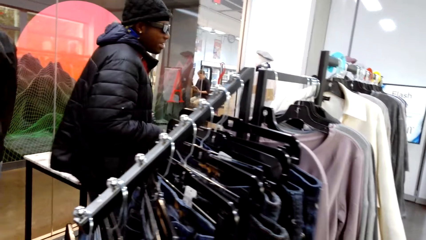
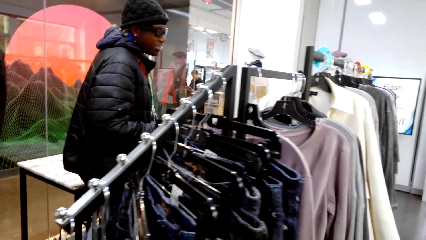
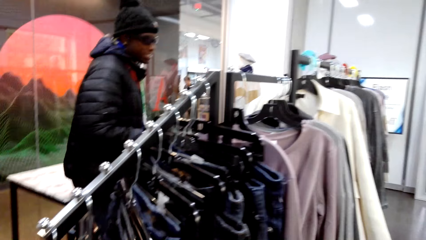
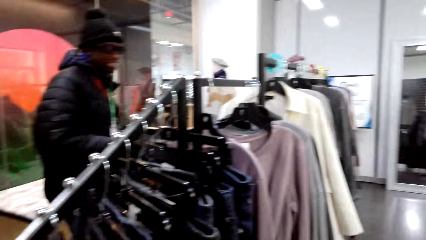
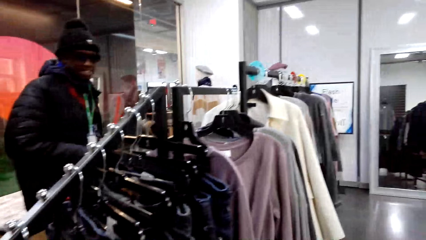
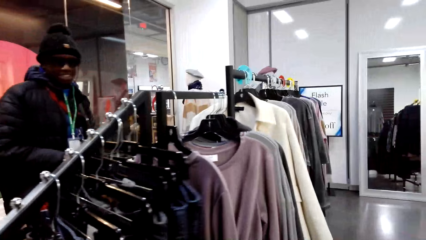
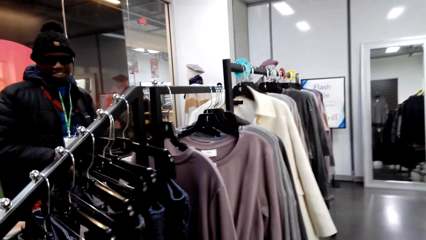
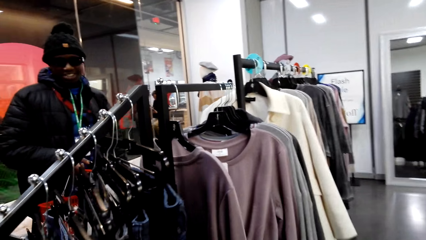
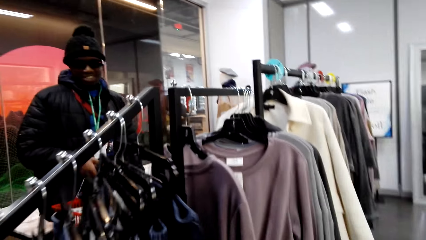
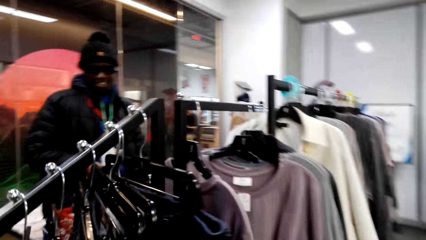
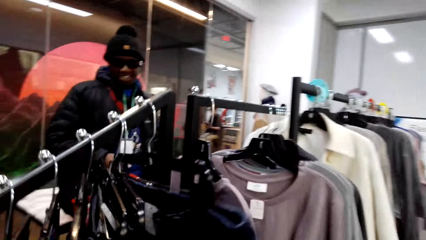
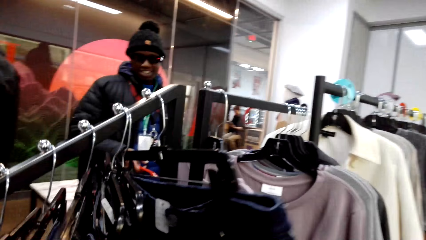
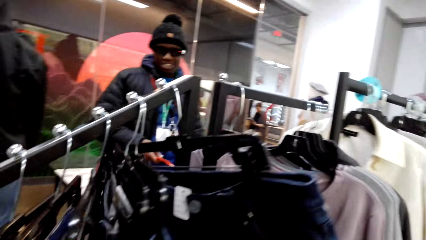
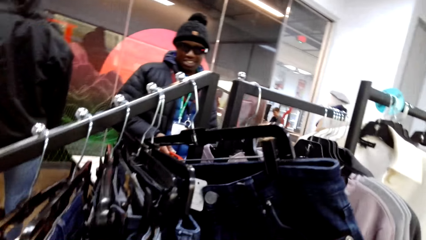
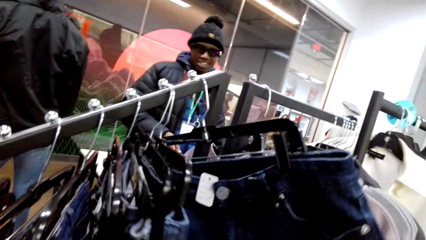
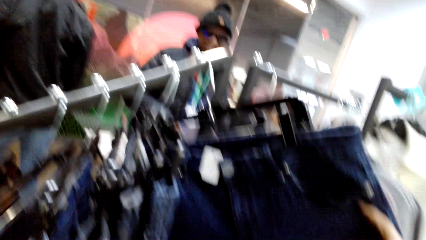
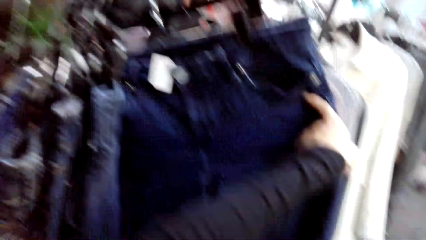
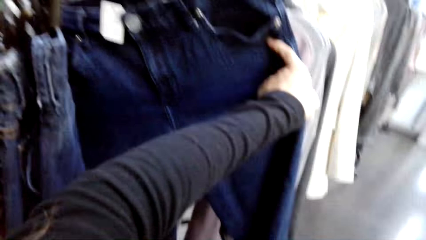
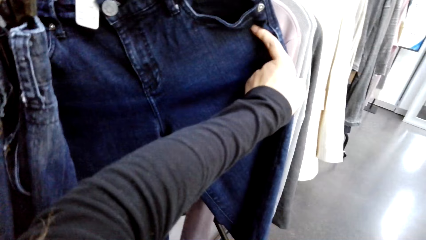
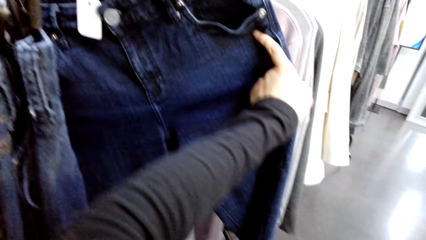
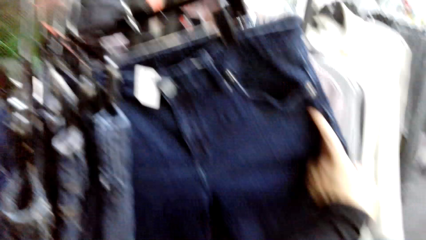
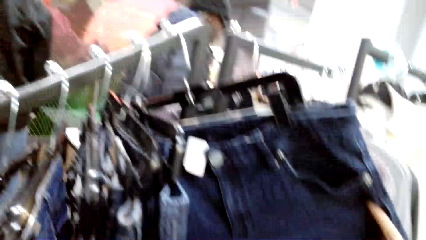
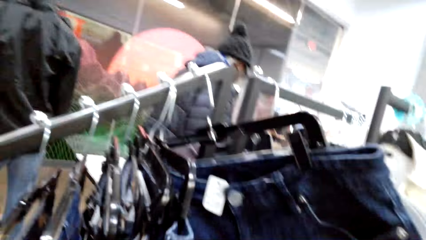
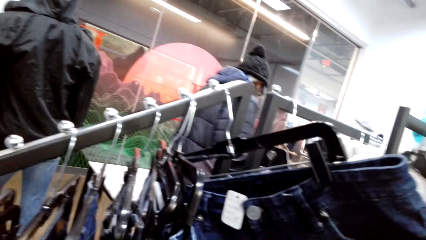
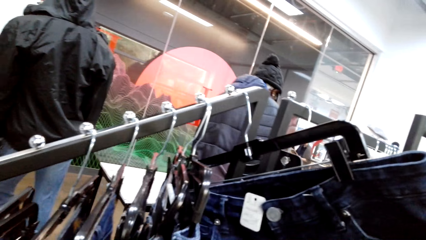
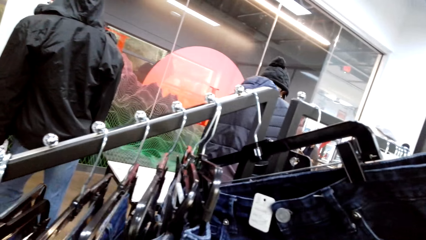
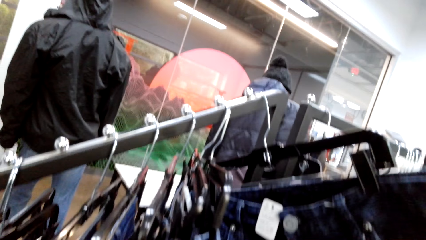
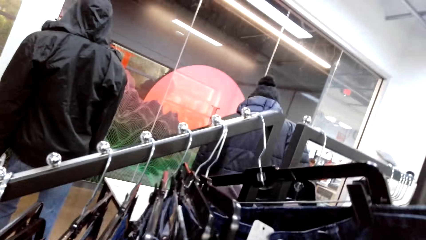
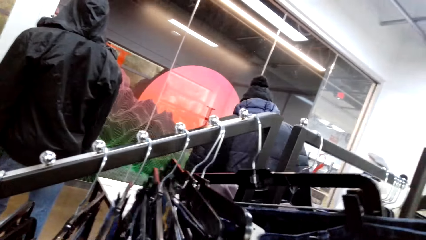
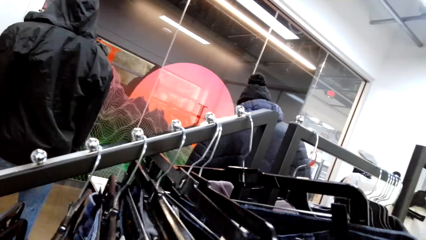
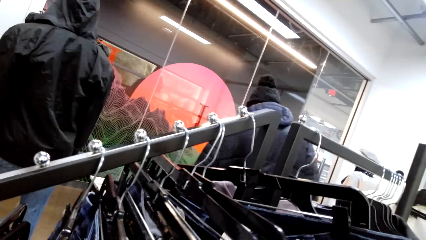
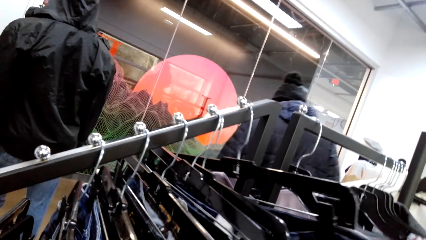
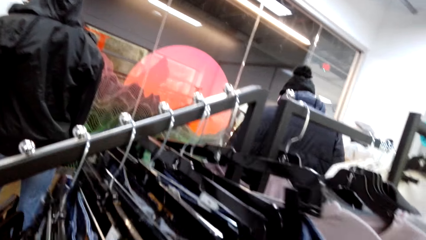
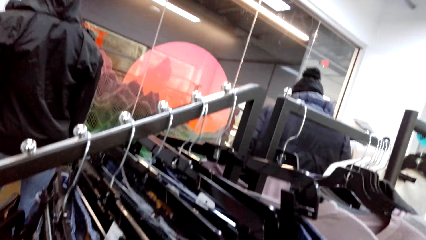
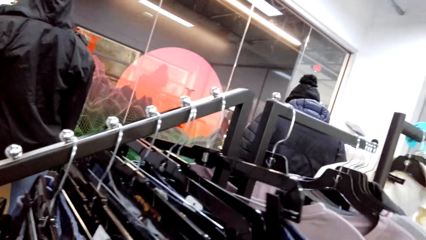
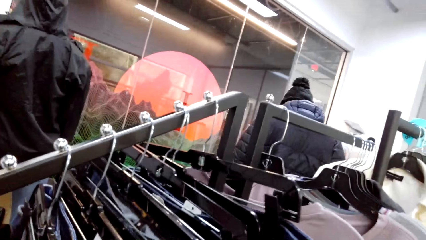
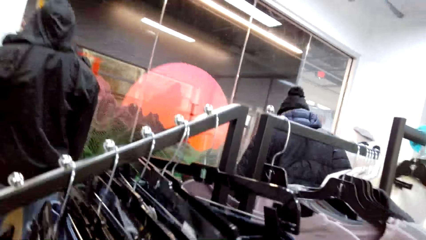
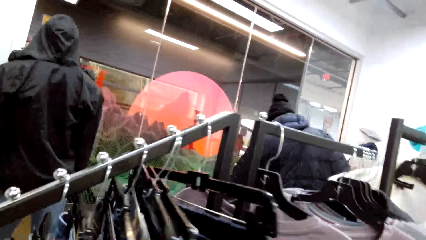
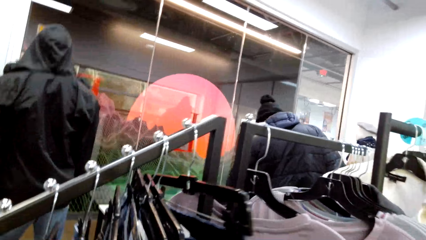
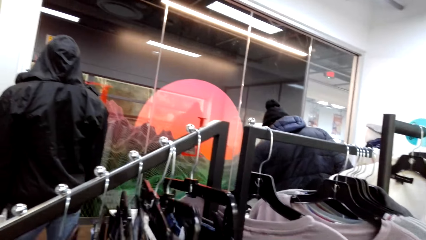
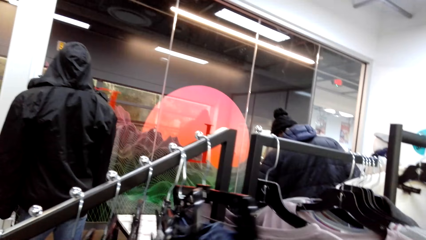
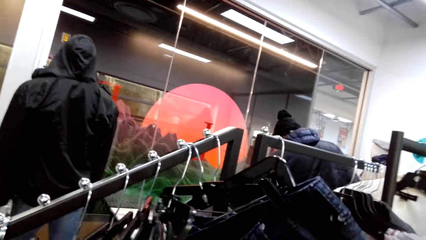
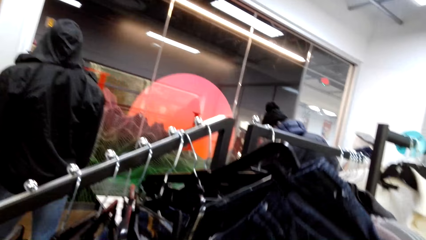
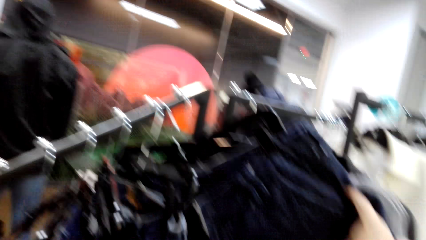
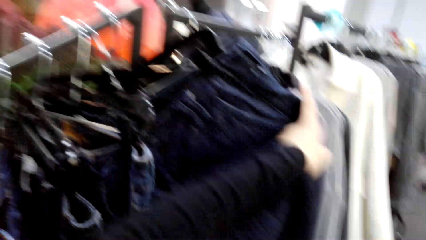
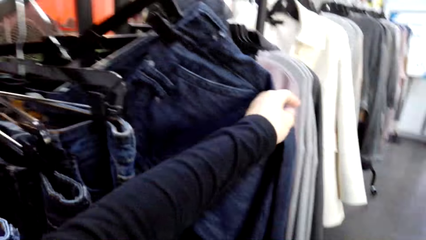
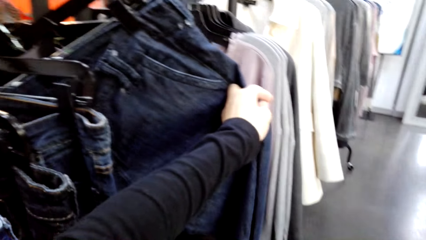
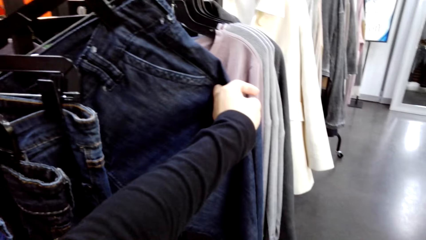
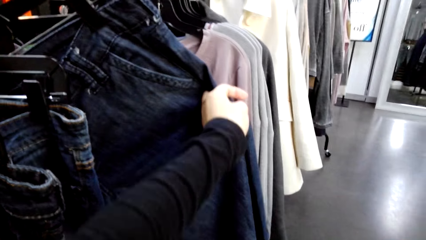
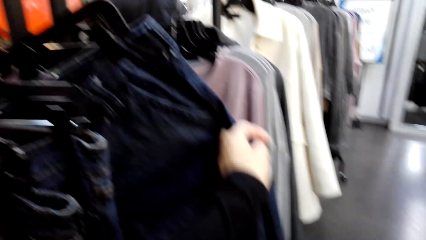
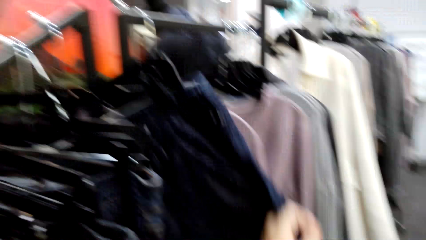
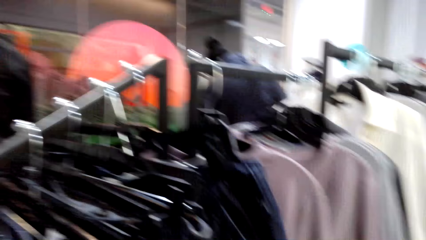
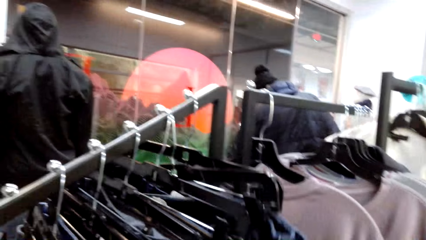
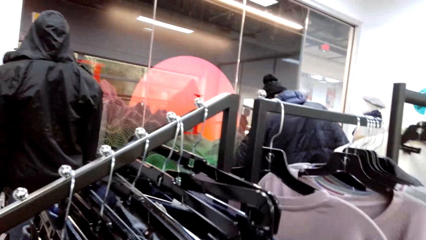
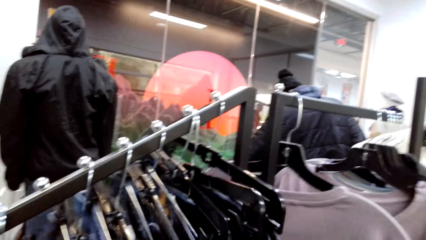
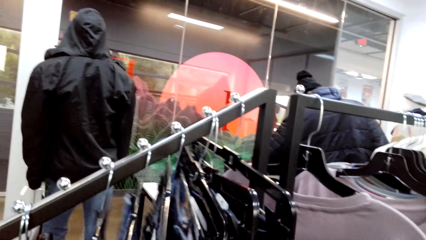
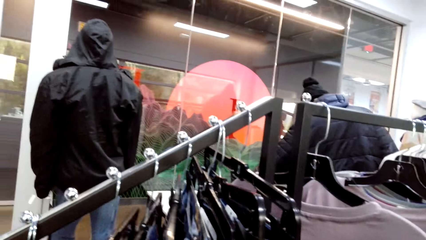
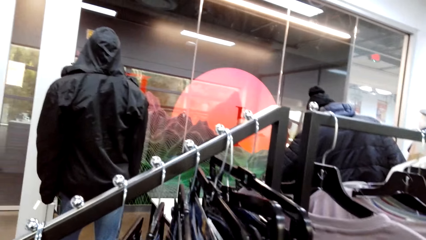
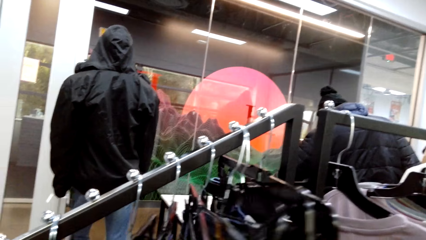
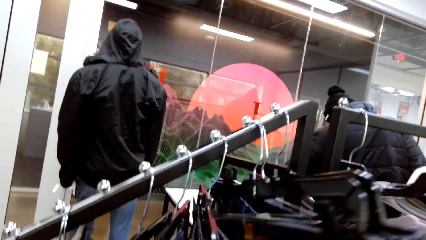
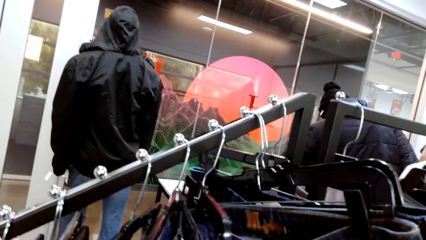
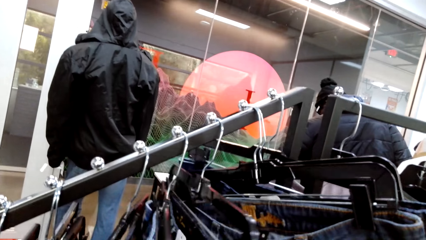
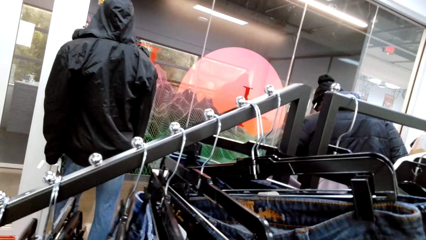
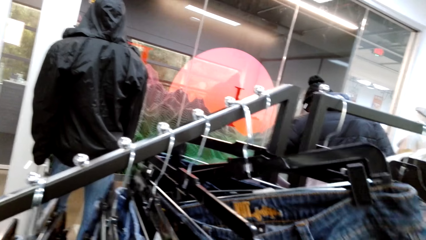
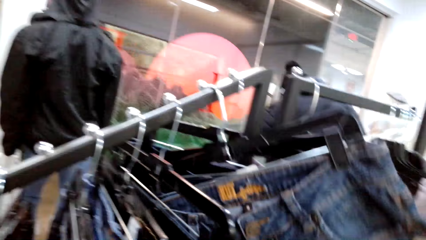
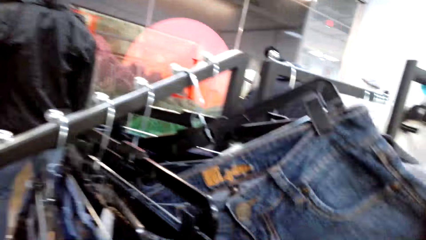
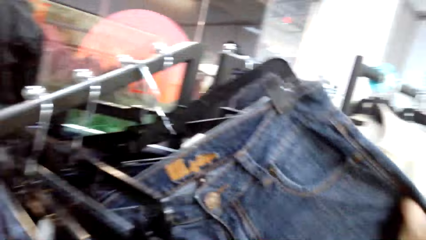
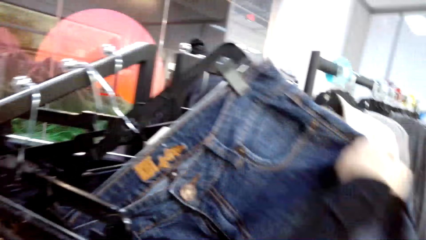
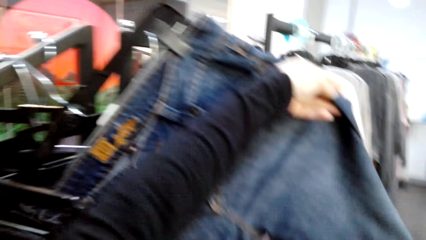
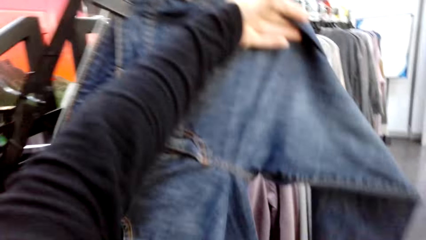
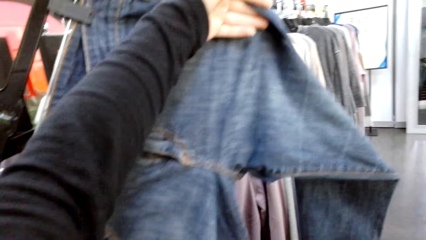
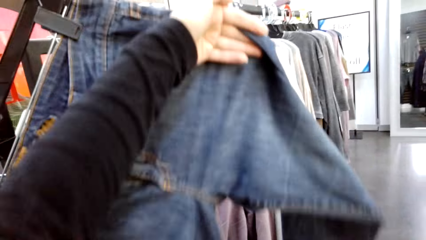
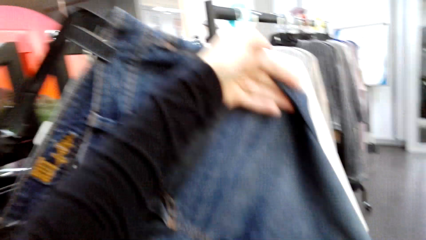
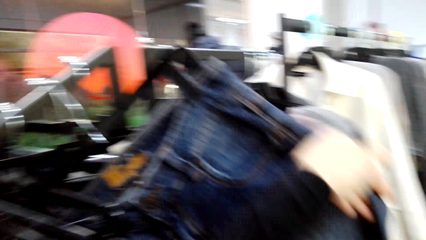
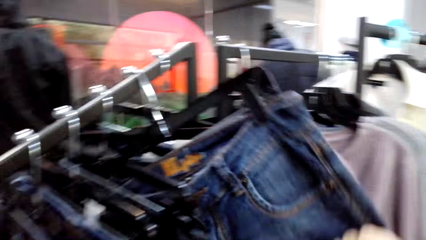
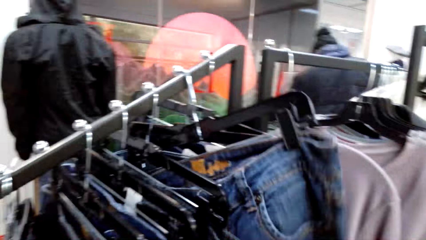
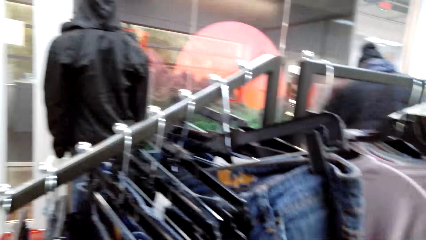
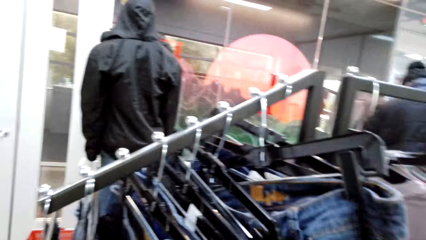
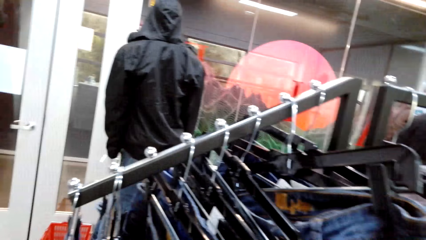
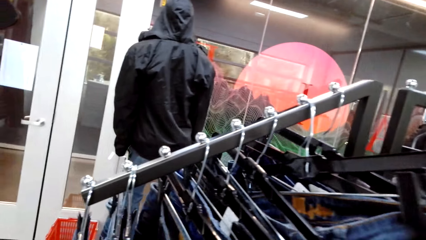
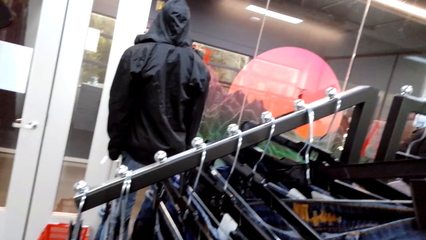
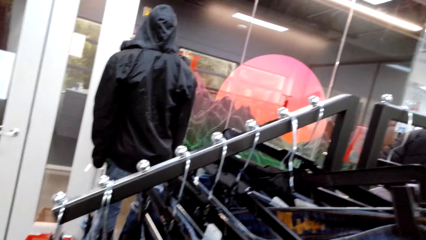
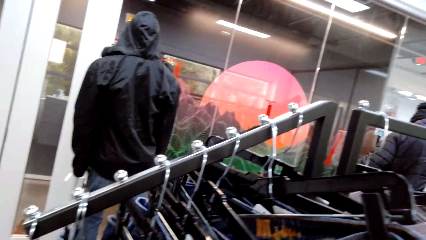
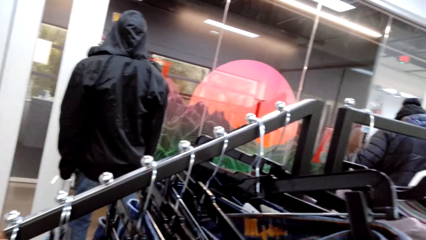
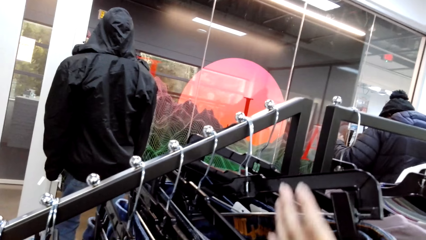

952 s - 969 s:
The camera wearer looks at the trousers on the rack. A man converses with the camera wearer.
